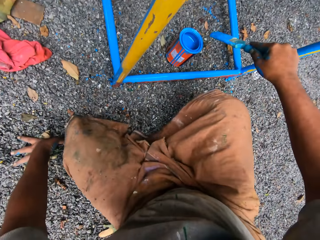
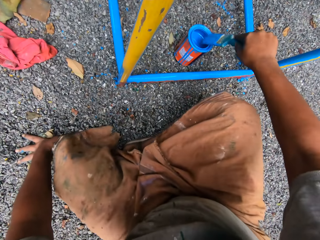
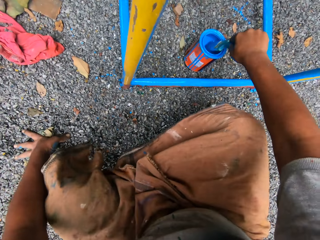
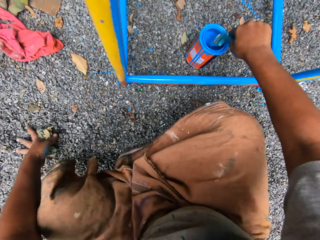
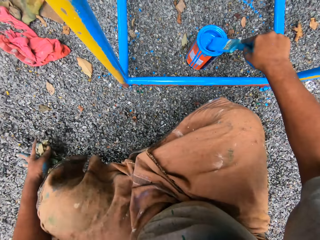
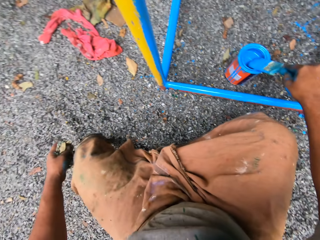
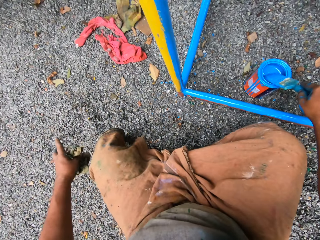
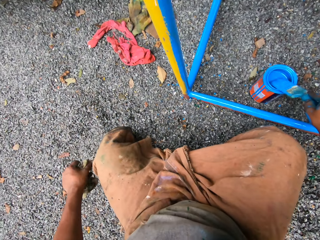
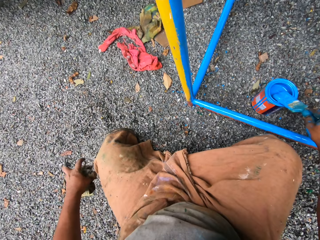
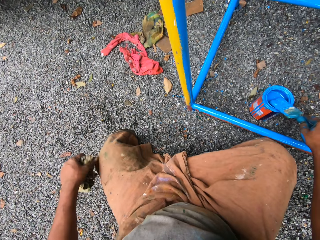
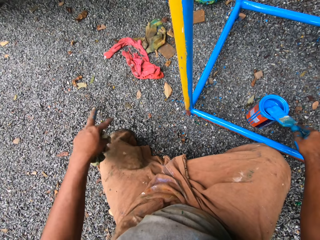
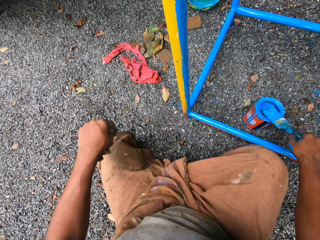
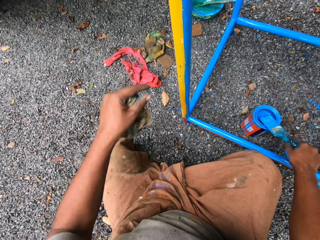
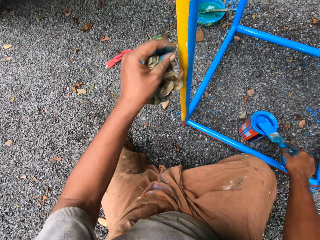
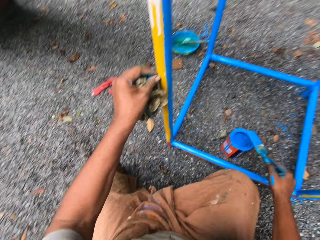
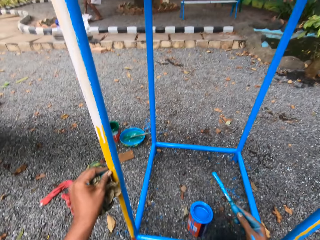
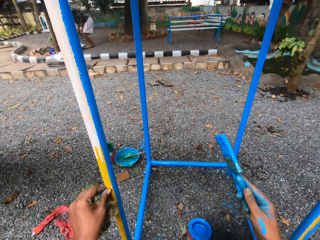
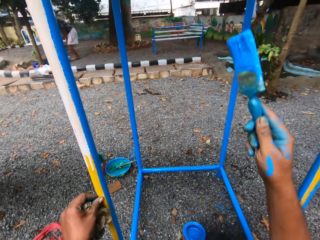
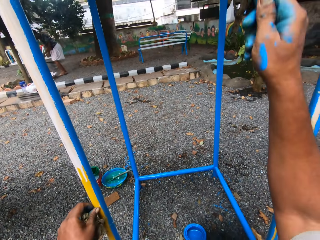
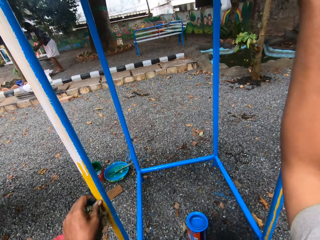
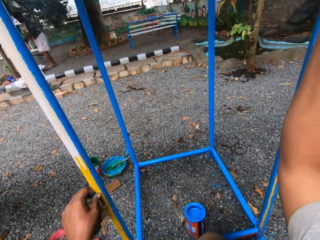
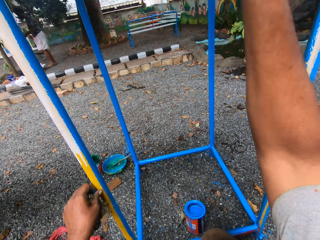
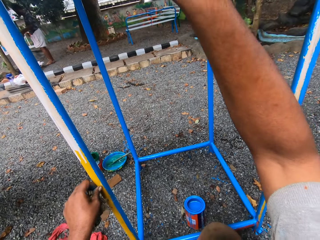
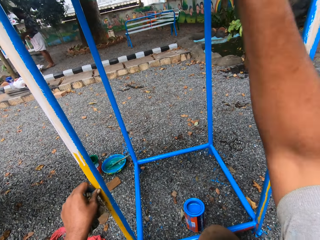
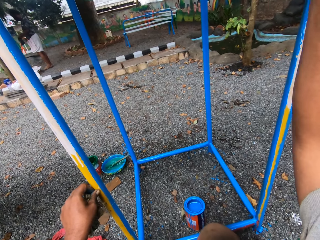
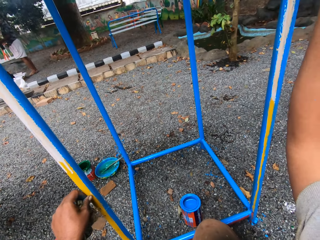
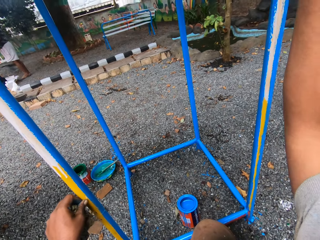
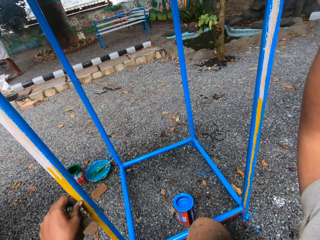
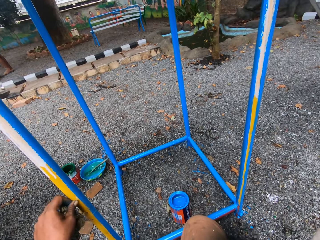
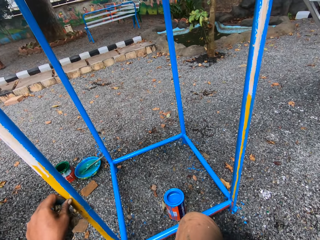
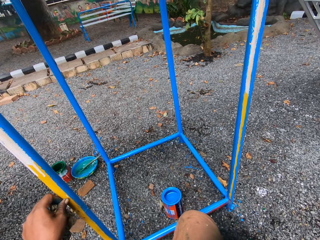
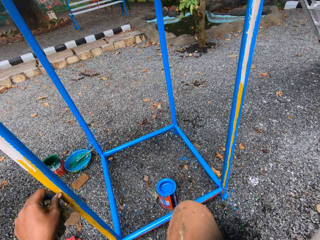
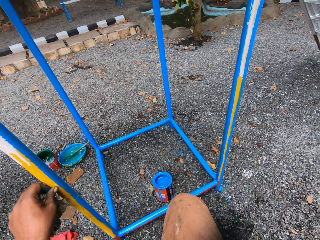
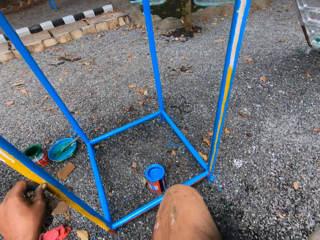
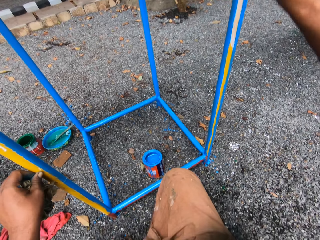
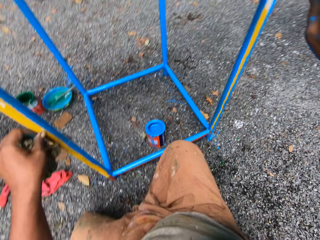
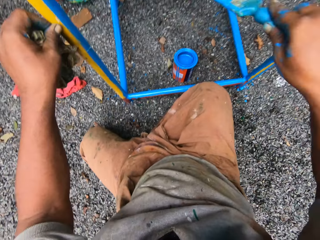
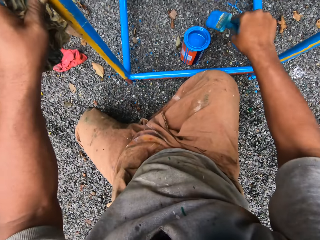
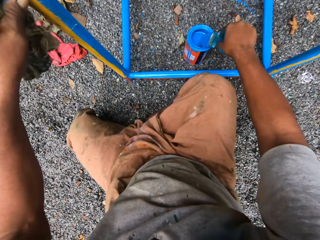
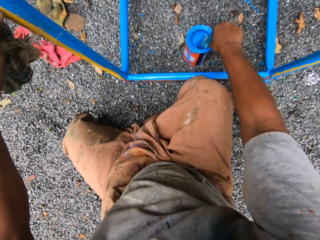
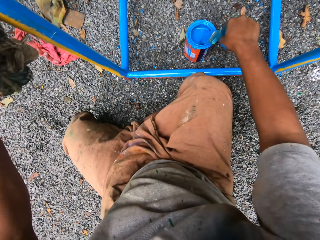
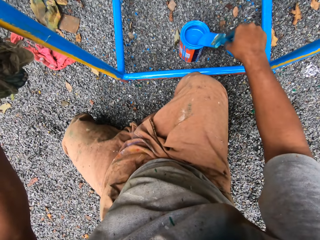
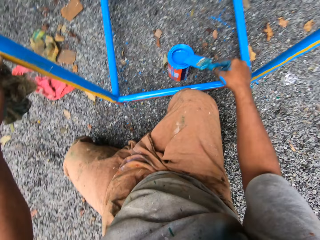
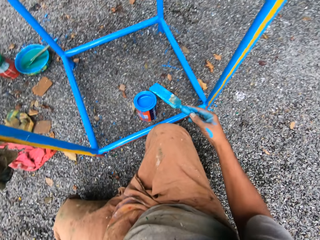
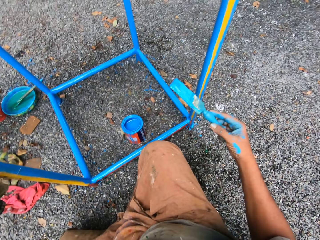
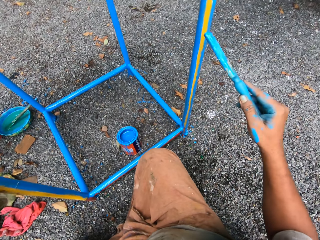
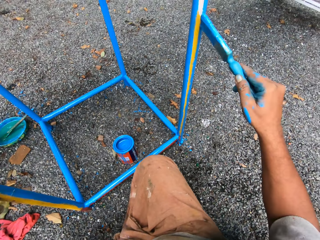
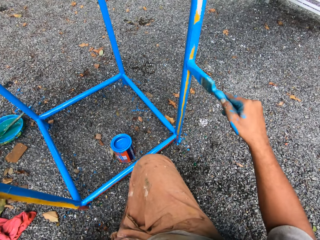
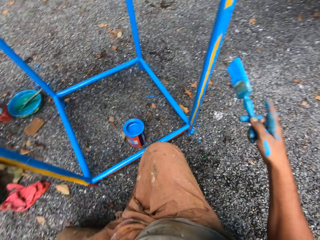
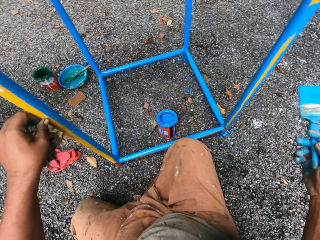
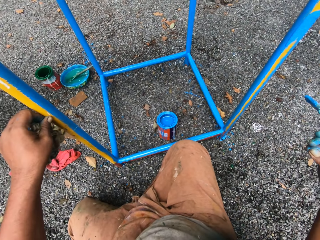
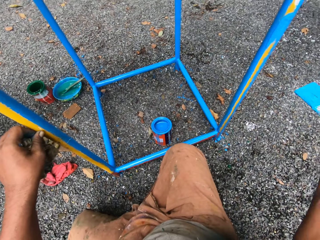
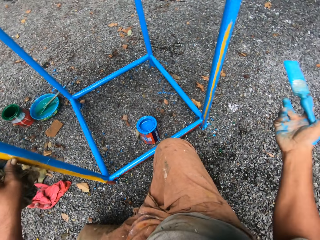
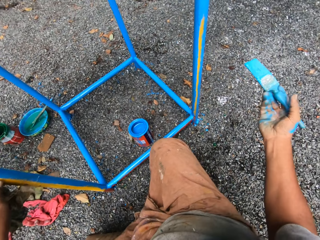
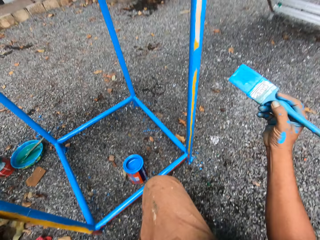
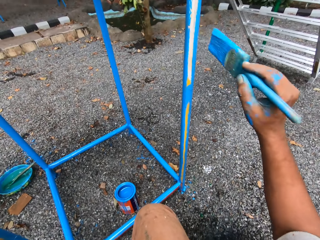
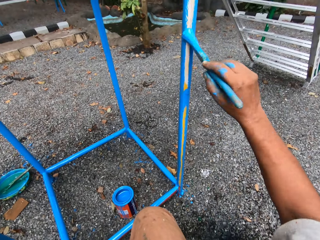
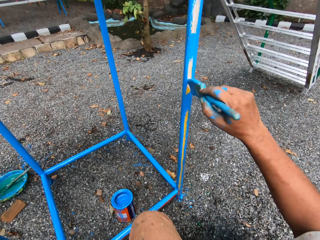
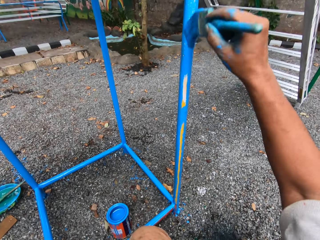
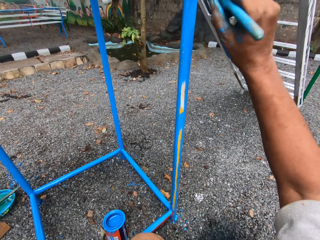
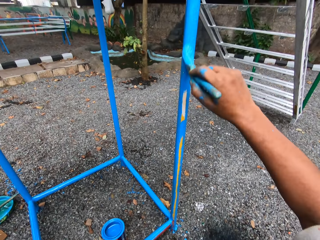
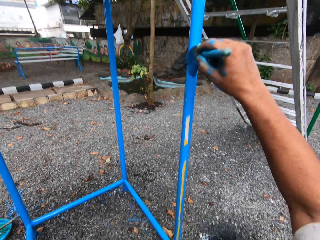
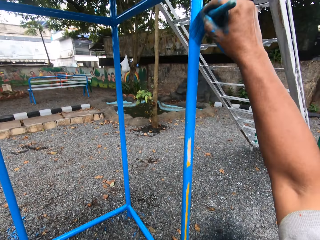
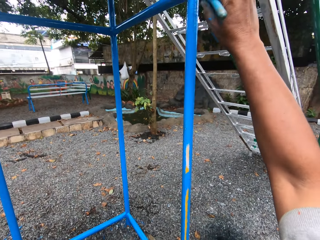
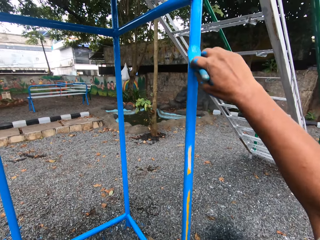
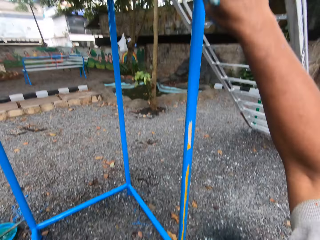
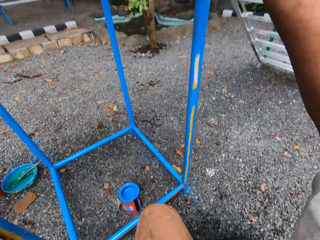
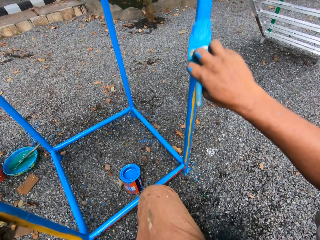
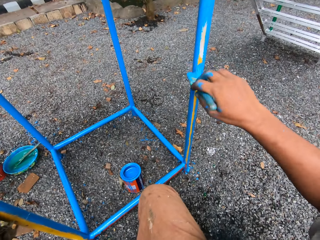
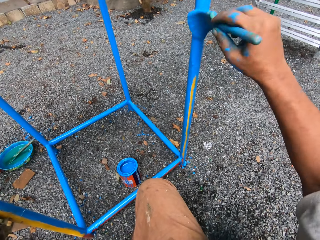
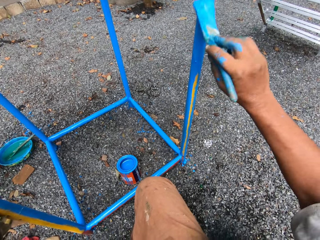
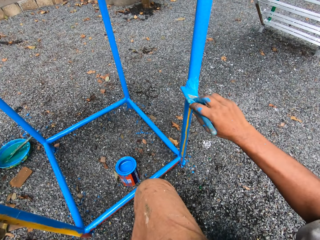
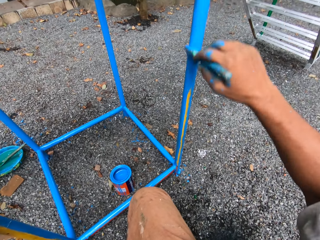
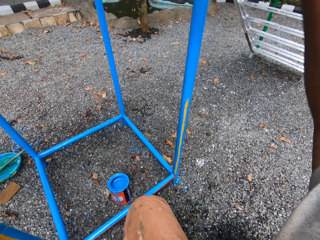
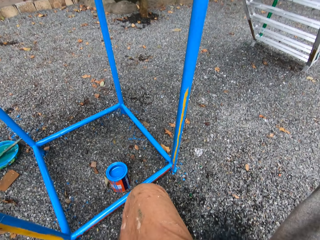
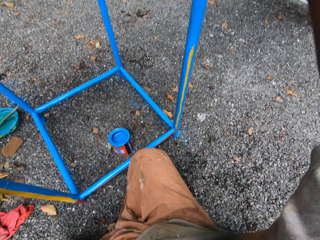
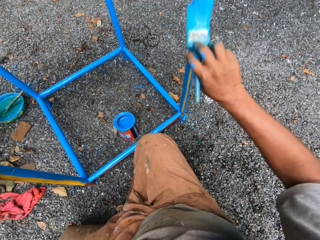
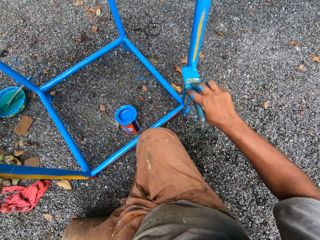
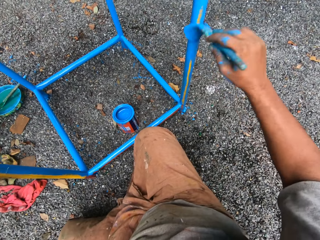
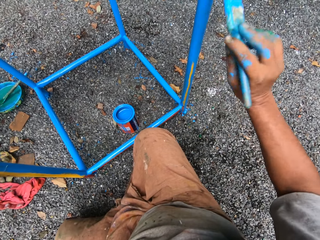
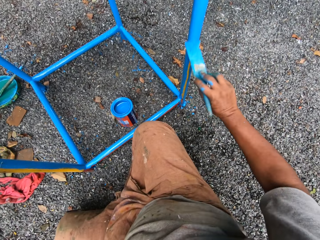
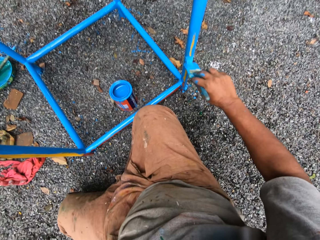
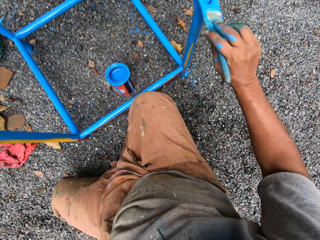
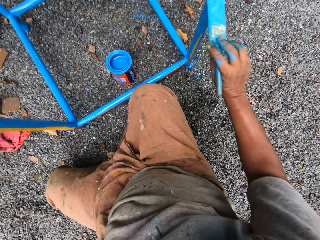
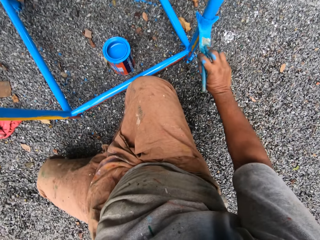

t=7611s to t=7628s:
The camera wearer takes paint from the paint container on the ground with the paint brush in his right hand. He touches the stair support with his left hand. He paints the stair support with the paint brush in his right hand. He takes paint from the paint container on the ground with the paint brush in his right hand. He paints the stair support with the paint brush in his right hand.

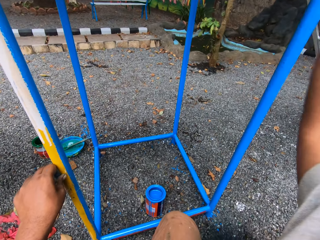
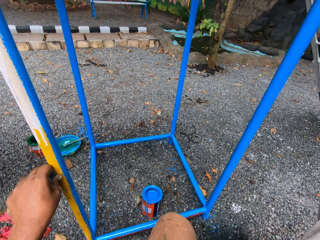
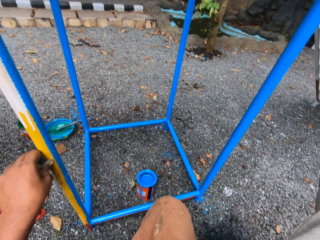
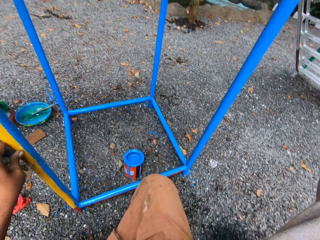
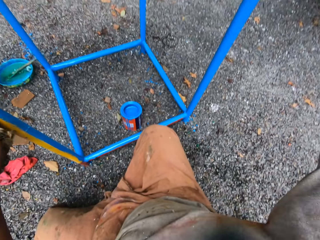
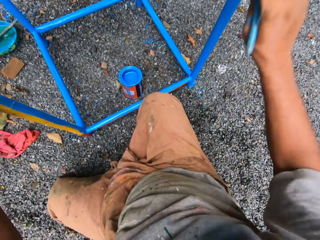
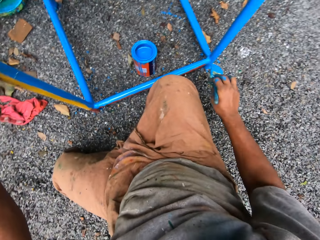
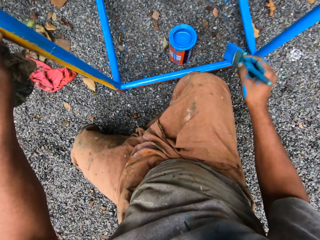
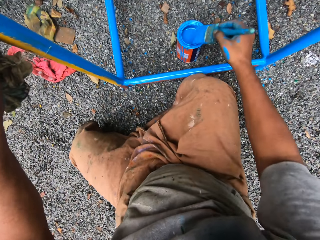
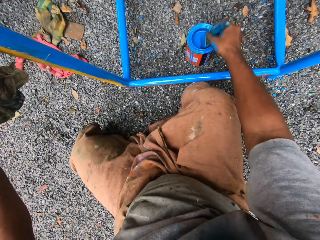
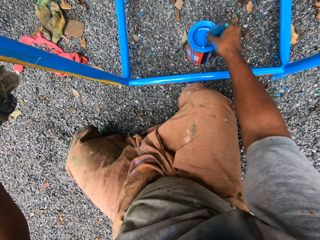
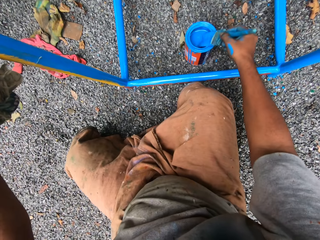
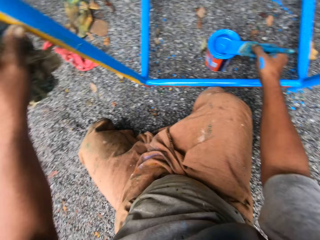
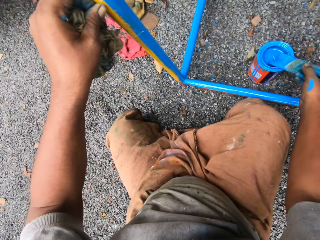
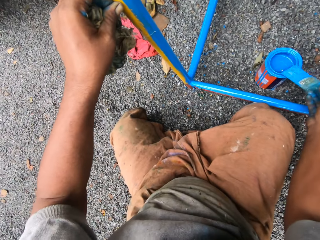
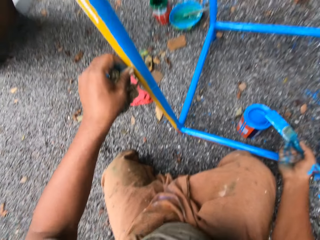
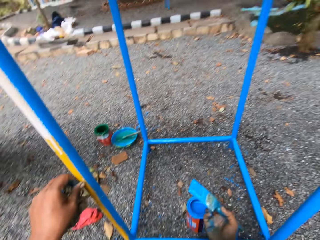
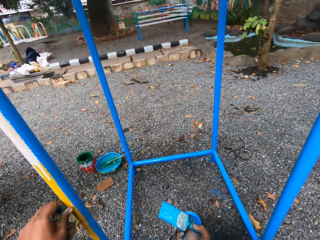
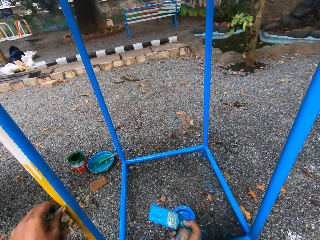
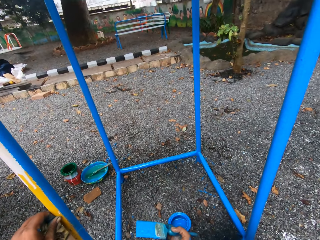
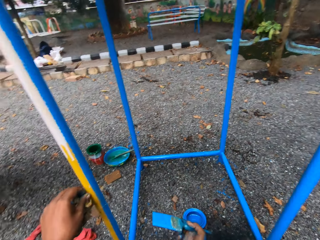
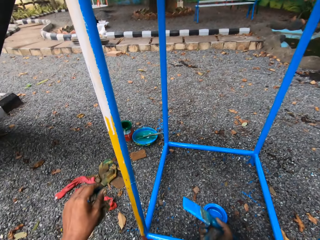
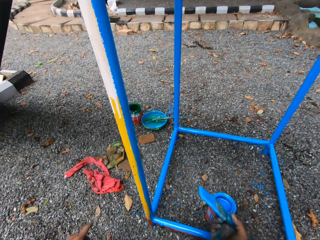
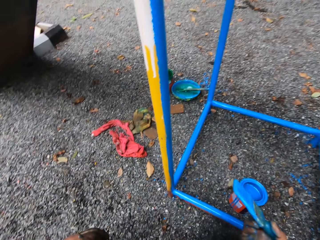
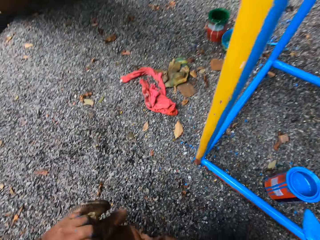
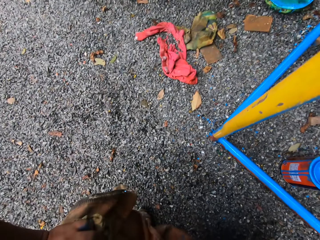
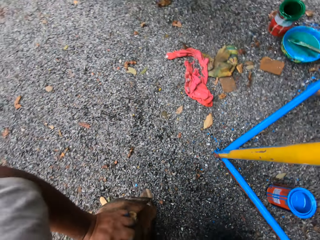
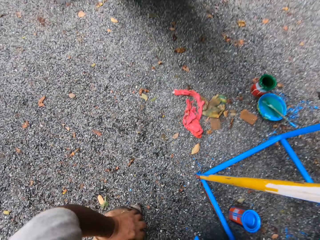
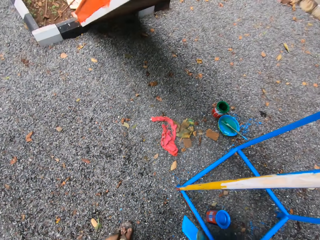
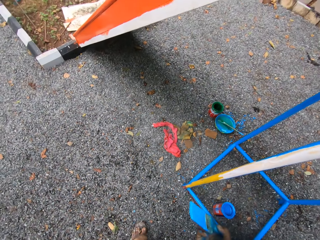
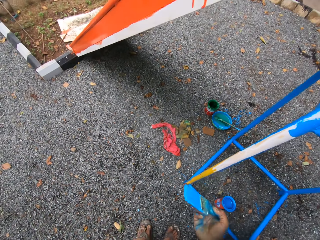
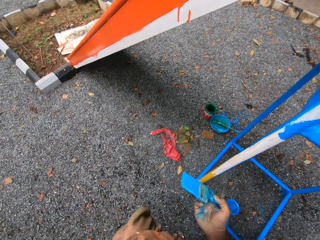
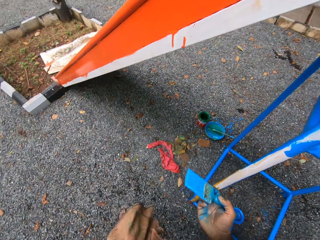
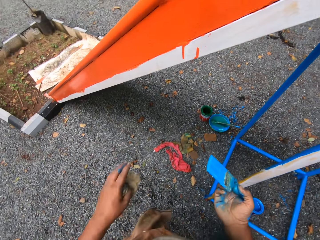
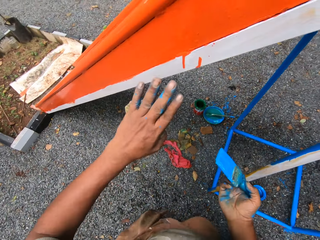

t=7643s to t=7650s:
The camera wearer takes paint from the paint container on the ground with the paint brush in his right hand.
